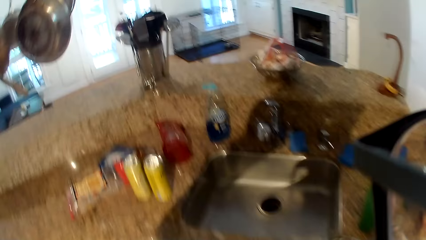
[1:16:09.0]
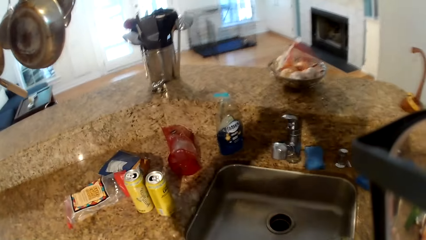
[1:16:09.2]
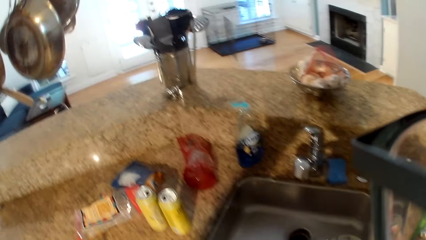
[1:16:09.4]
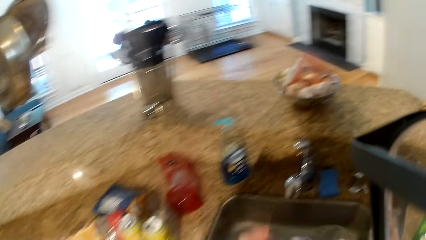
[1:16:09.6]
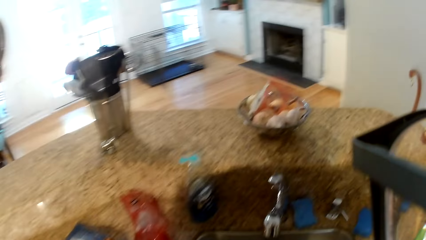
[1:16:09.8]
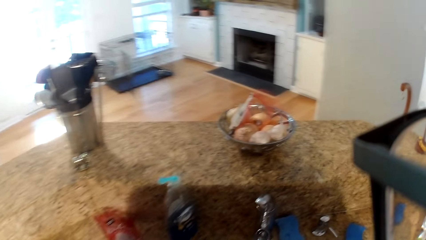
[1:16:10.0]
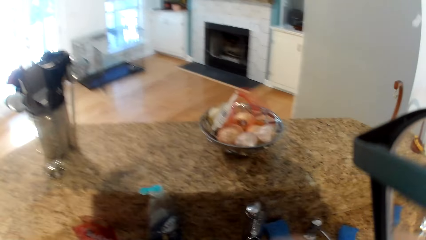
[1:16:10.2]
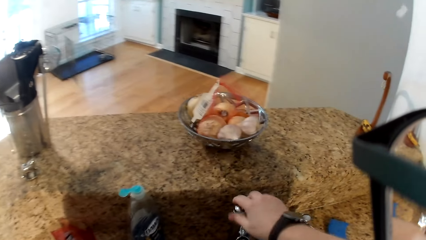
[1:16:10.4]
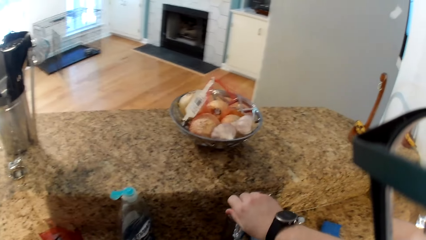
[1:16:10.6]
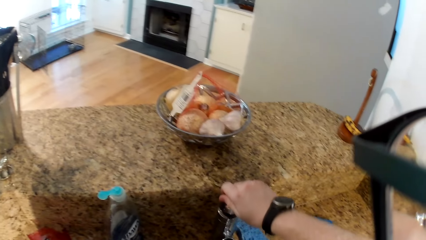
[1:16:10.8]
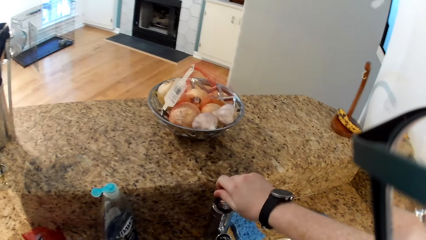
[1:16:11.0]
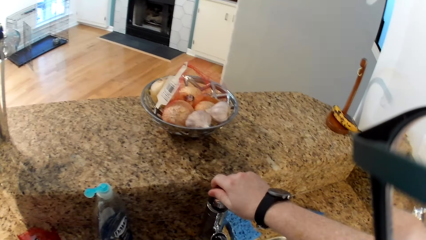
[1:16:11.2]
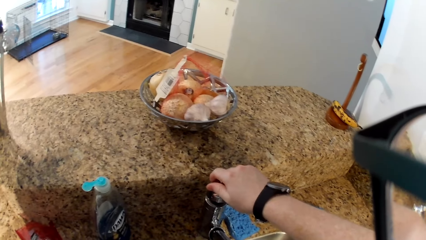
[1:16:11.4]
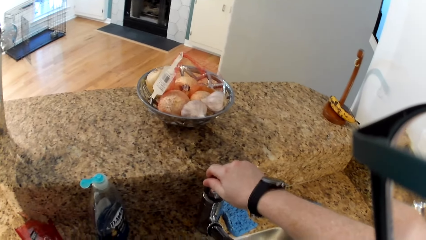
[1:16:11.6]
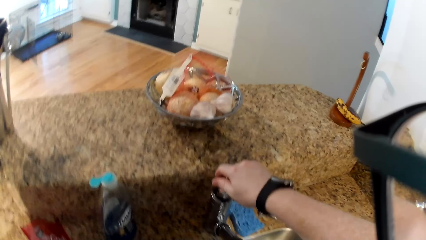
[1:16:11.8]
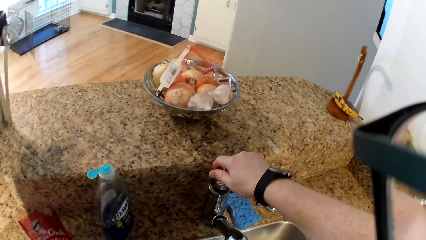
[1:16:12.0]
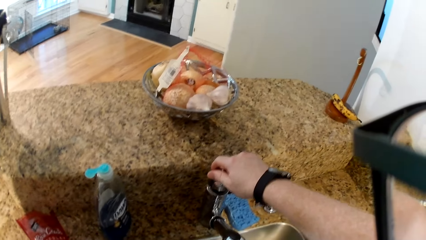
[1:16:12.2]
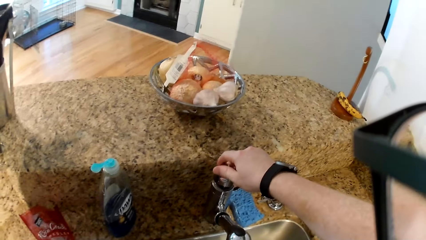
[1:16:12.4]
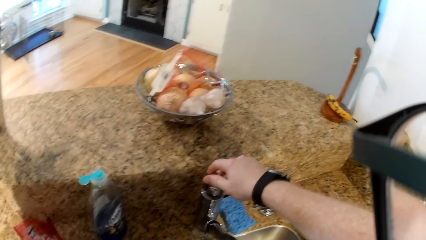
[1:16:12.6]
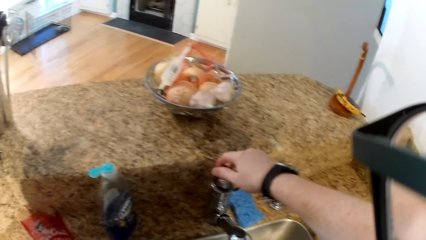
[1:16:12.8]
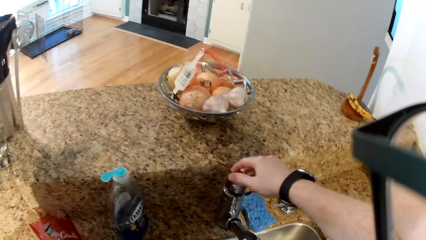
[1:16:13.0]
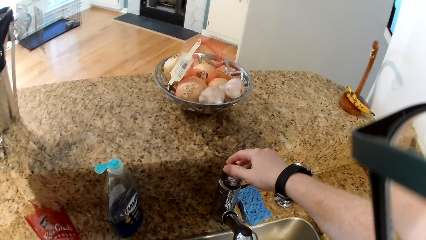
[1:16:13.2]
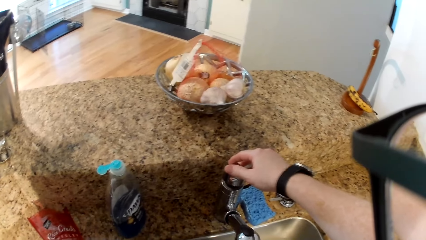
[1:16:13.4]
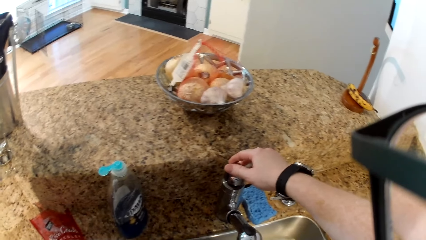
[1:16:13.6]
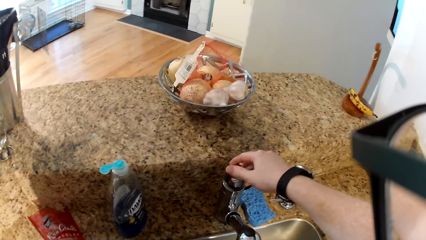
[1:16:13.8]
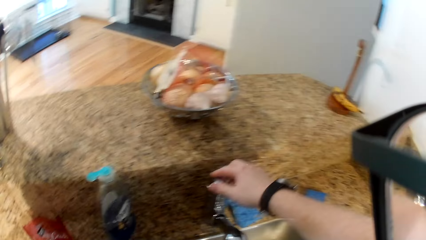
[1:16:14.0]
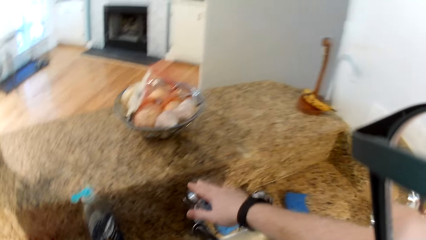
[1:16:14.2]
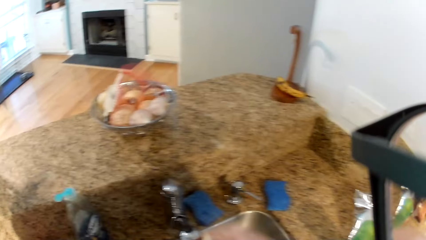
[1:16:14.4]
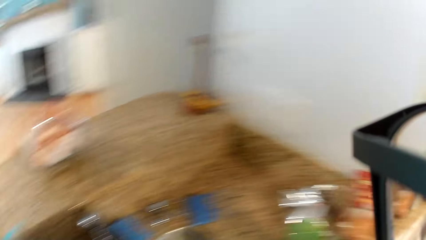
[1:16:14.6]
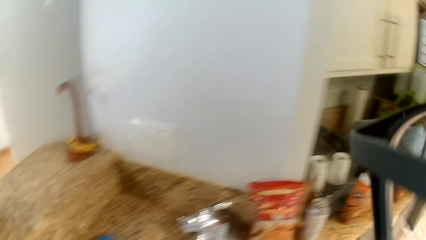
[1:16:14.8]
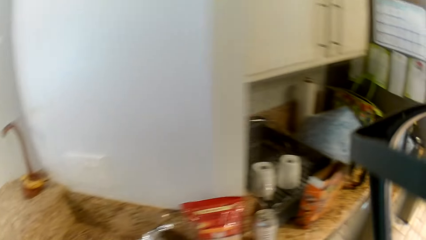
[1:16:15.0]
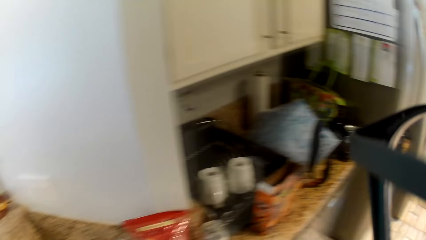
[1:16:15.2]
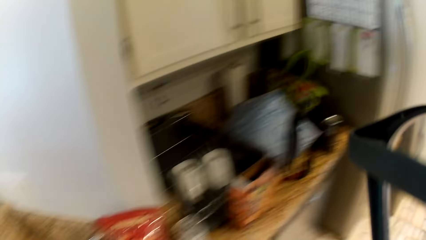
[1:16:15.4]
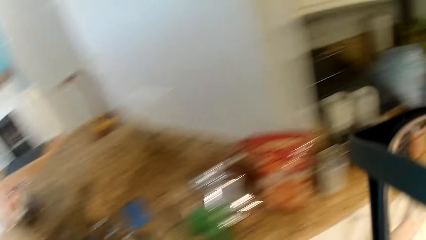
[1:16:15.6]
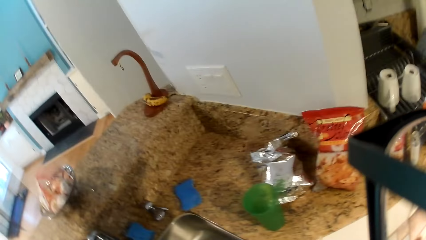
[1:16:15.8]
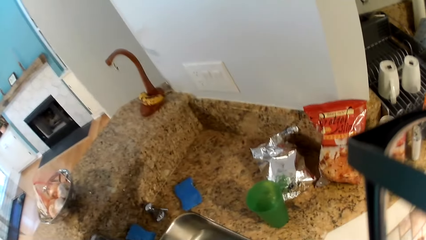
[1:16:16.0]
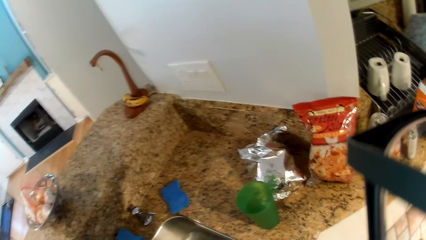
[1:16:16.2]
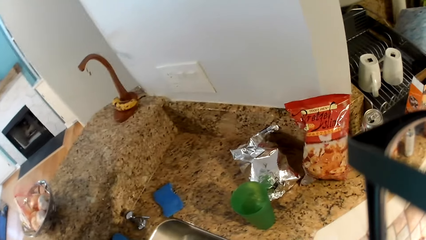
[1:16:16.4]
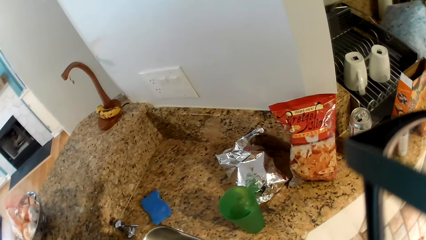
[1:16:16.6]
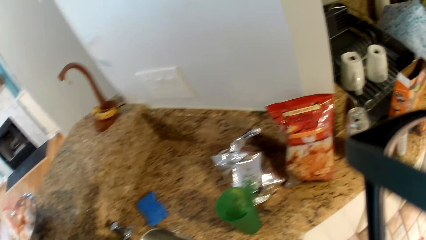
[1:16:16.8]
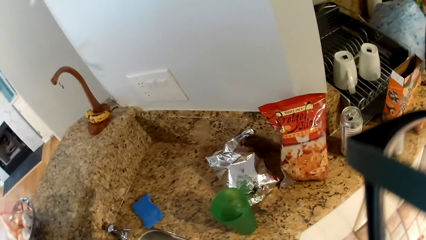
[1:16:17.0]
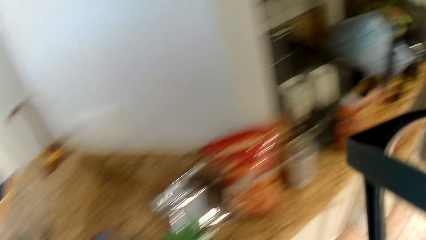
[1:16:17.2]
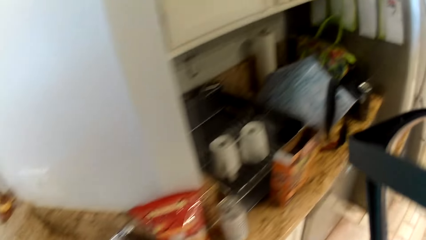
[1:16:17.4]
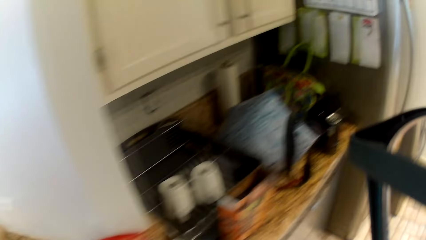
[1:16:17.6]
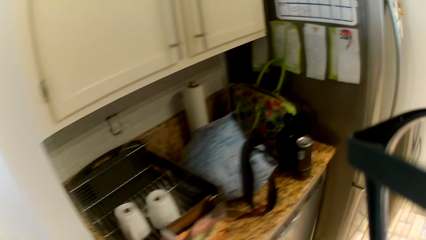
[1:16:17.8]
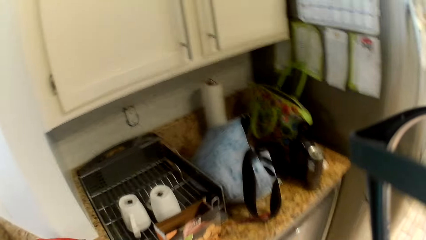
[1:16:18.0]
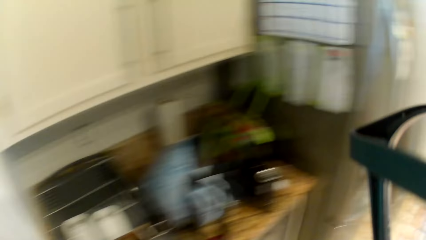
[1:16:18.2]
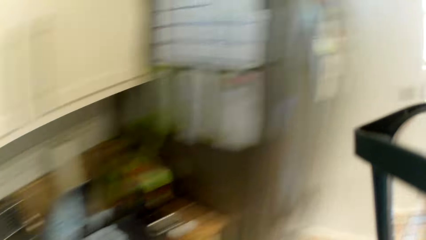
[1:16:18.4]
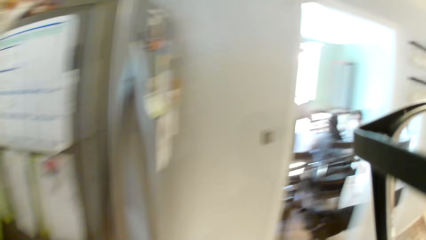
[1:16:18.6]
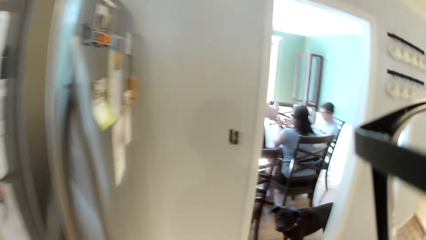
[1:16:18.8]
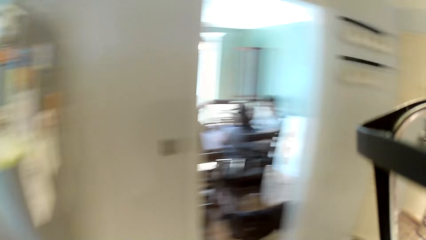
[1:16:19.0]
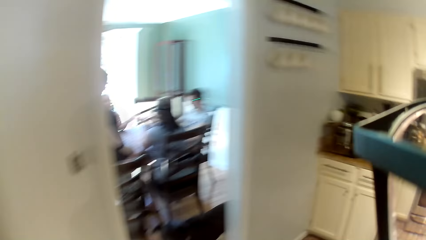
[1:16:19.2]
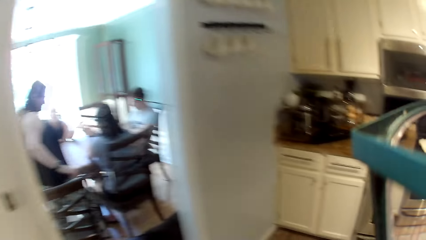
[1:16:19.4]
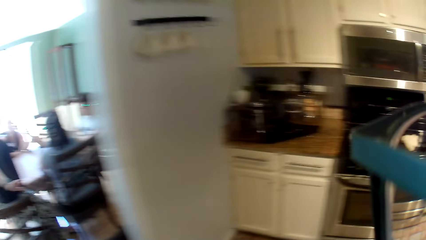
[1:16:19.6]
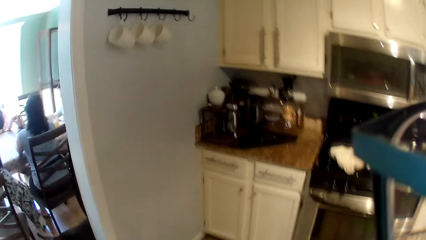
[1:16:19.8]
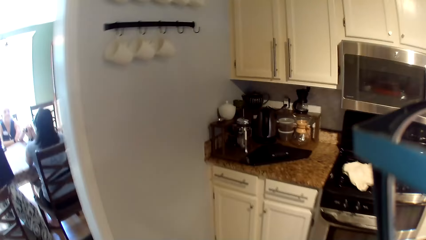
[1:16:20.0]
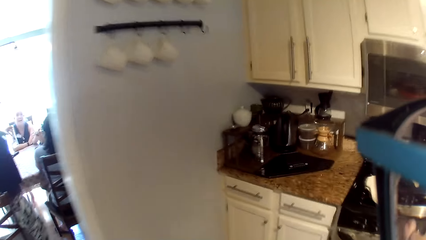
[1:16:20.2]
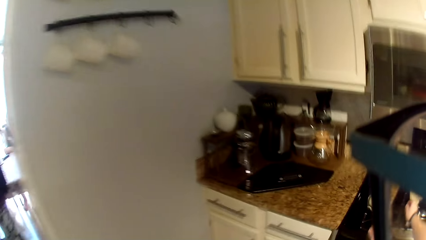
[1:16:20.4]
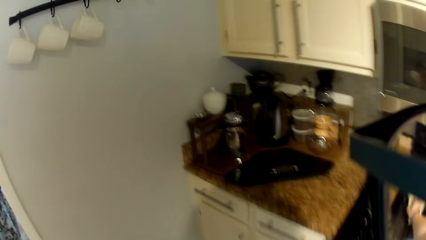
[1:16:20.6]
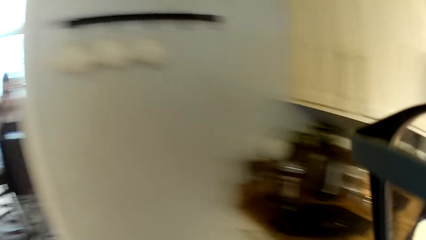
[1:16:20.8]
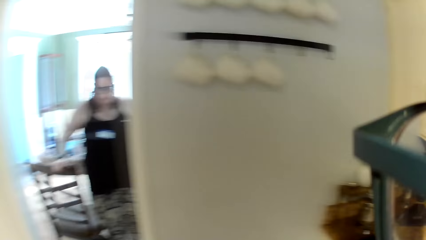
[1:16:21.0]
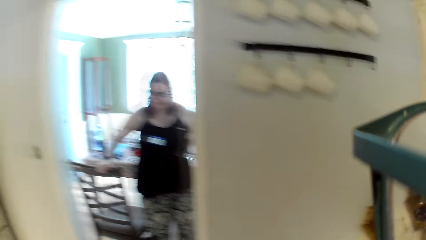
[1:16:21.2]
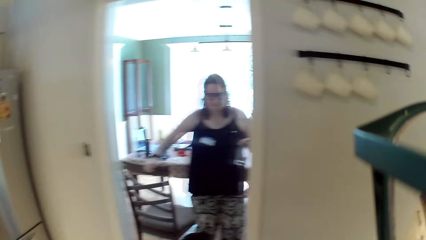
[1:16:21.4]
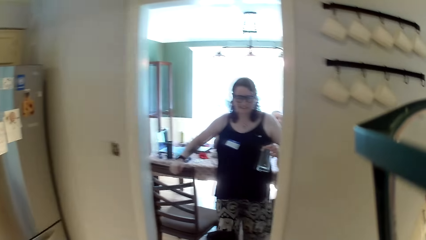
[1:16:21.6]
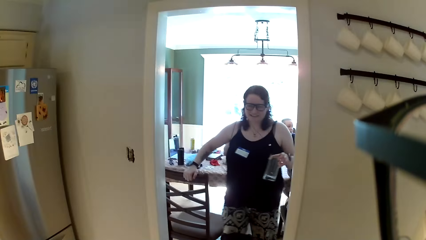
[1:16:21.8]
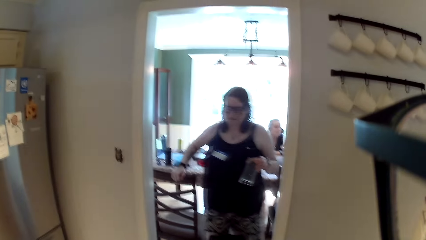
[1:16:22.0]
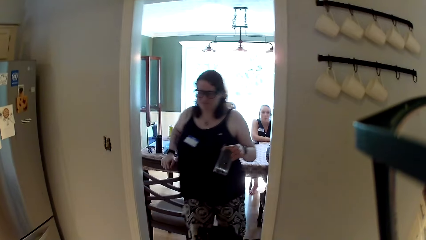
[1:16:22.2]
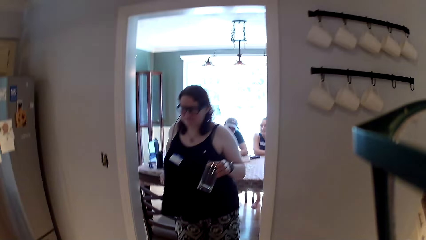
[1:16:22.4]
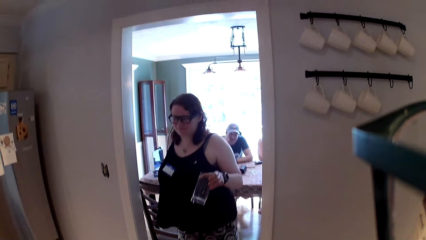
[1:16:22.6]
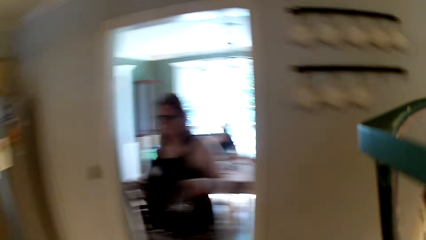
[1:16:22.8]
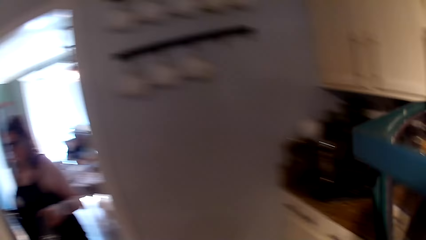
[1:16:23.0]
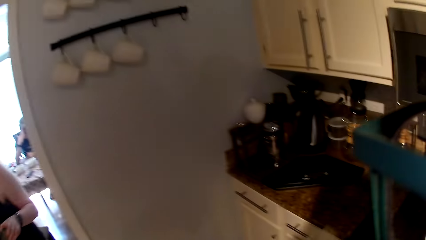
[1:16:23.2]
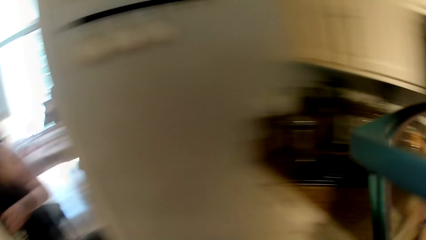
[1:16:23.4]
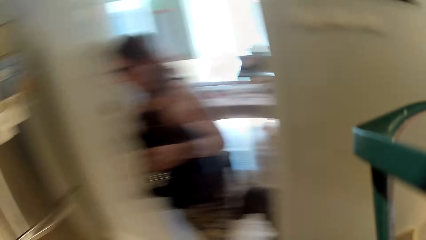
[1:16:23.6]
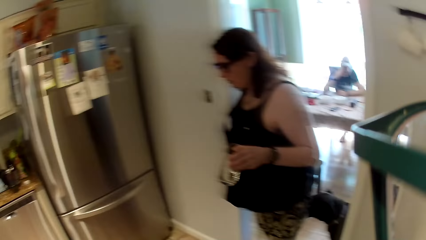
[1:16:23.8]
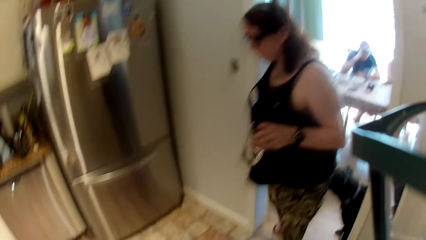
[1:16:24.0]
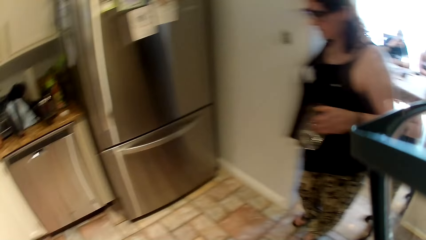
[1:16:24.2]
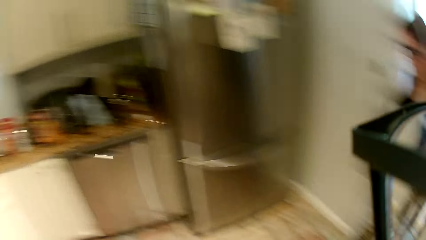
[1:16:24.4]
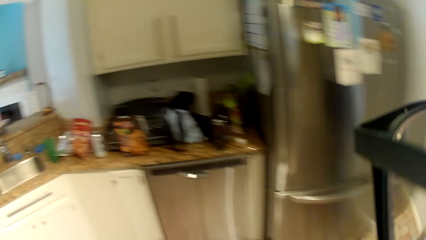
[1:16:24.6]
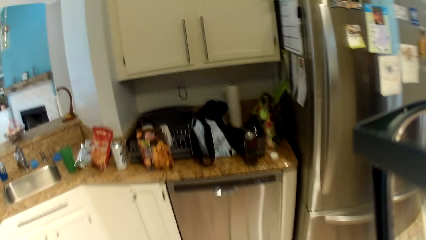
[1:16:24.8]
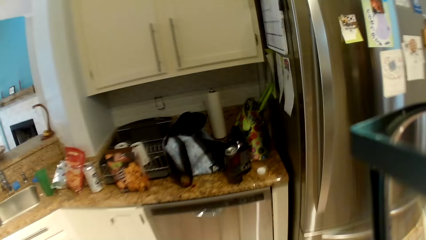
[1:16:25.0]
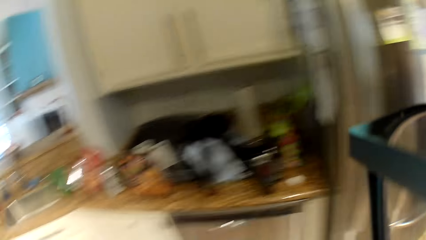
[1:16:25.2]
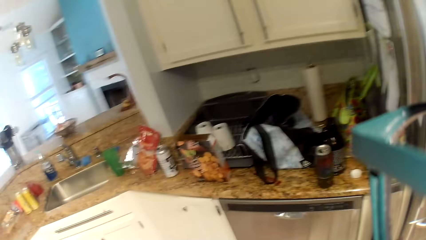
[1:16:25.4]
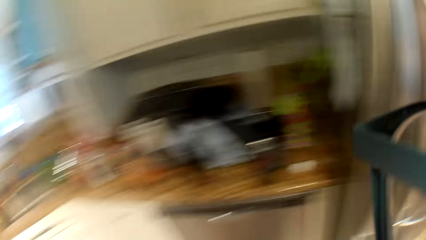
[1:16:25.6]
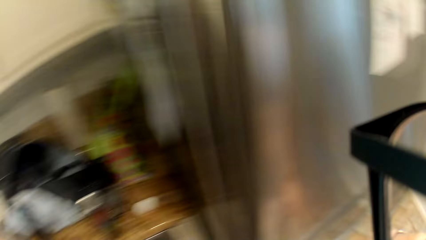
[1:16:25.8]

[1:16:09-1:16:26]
The camera wearer opens a tap with his right hand. He closes the tap with his right hand. He walks in the room. A woman walks into the kitchen.
